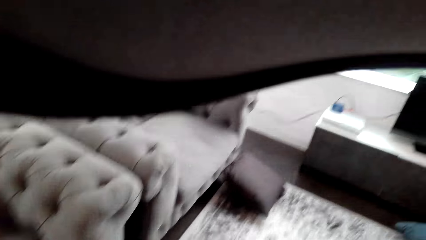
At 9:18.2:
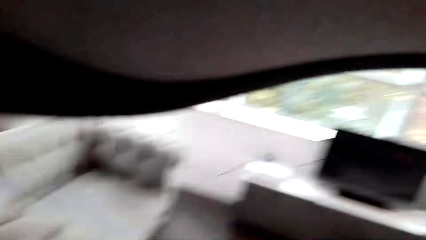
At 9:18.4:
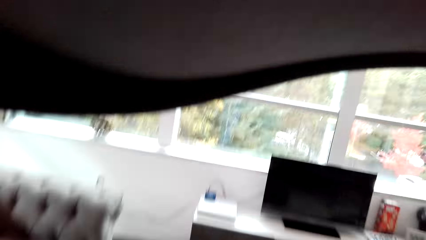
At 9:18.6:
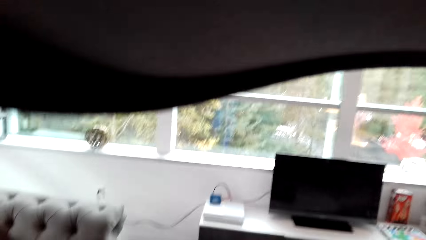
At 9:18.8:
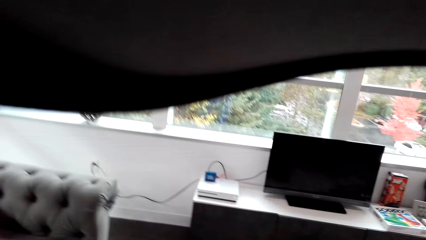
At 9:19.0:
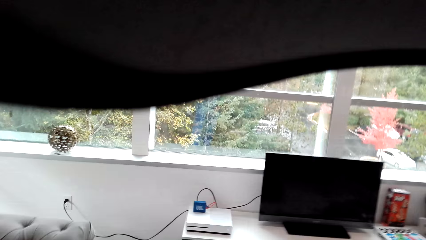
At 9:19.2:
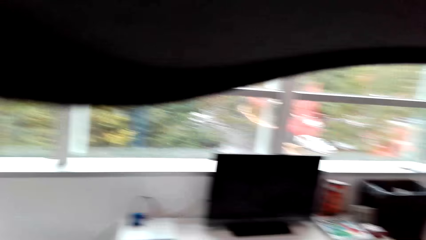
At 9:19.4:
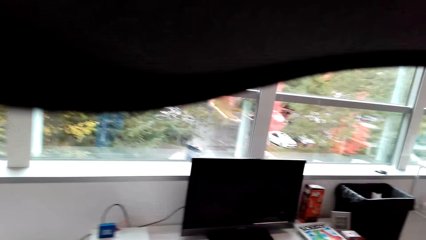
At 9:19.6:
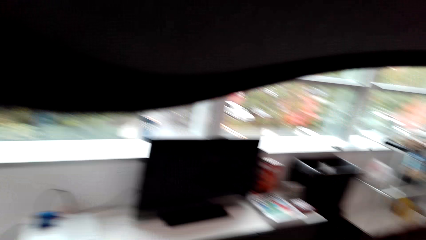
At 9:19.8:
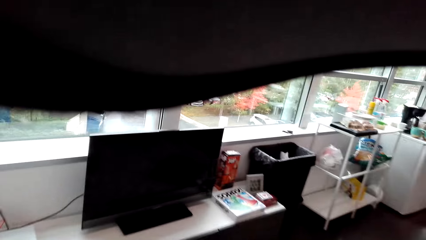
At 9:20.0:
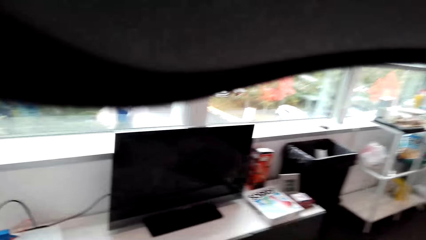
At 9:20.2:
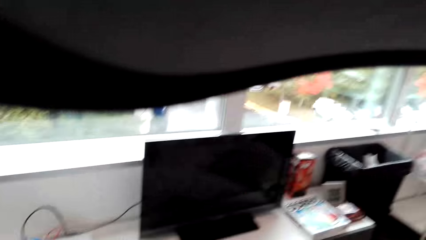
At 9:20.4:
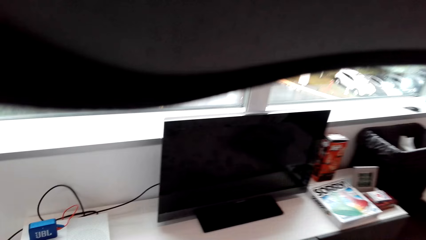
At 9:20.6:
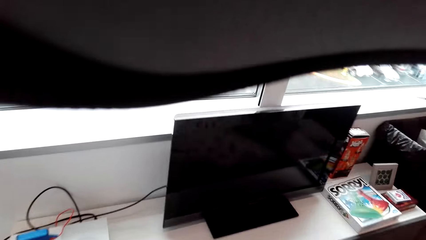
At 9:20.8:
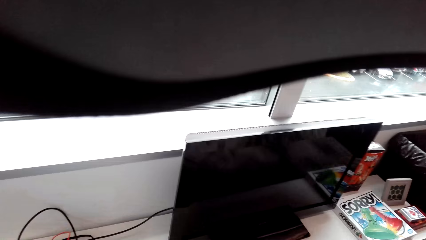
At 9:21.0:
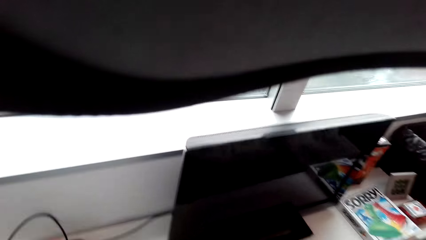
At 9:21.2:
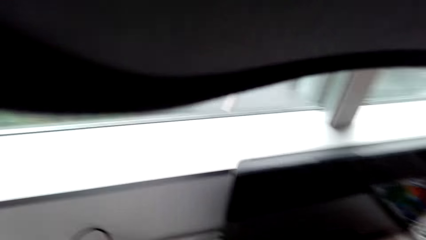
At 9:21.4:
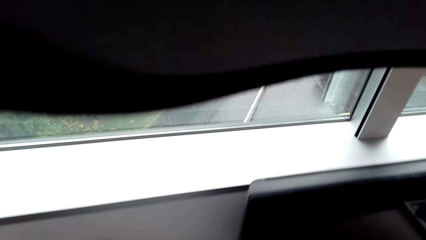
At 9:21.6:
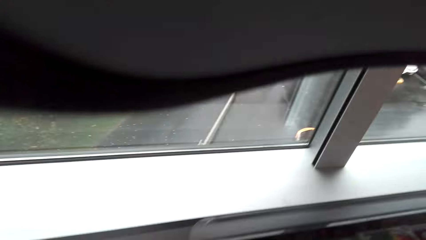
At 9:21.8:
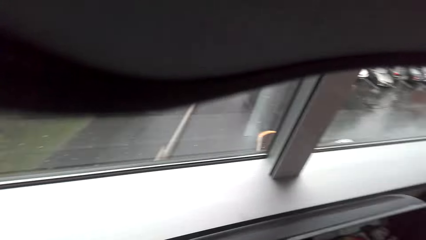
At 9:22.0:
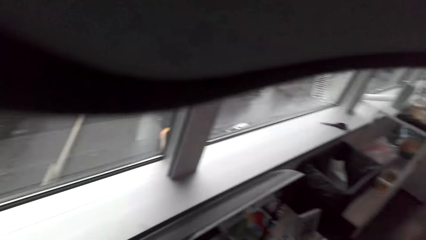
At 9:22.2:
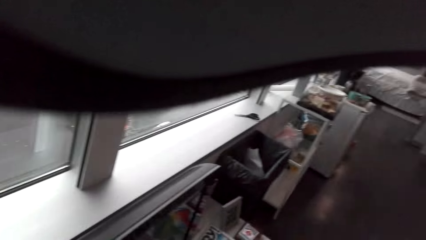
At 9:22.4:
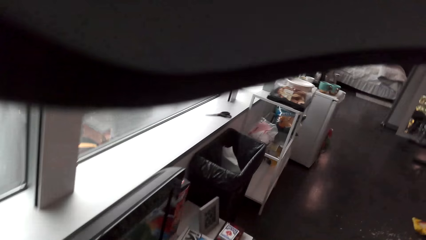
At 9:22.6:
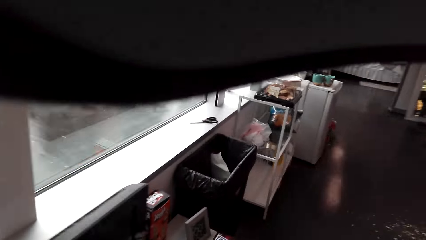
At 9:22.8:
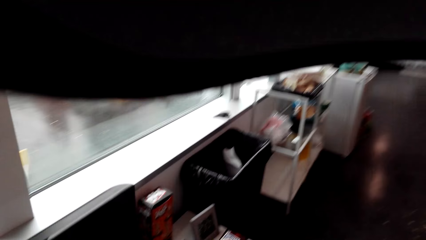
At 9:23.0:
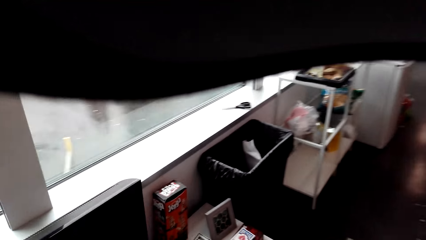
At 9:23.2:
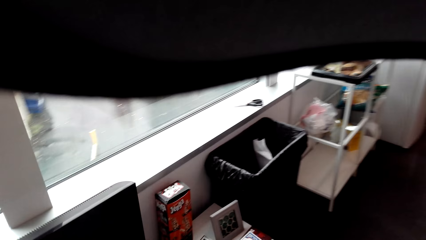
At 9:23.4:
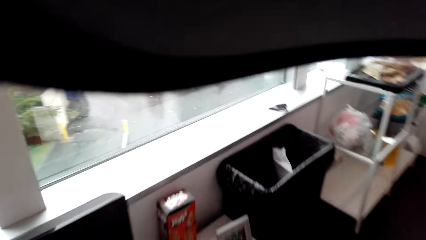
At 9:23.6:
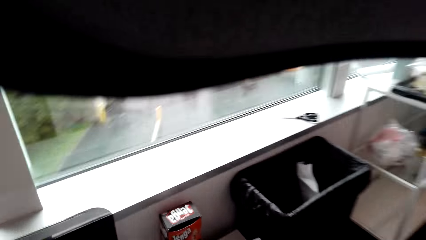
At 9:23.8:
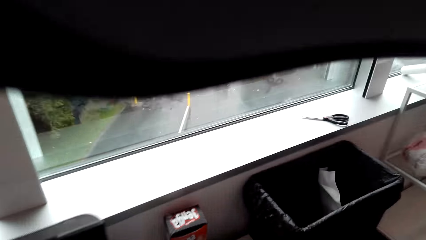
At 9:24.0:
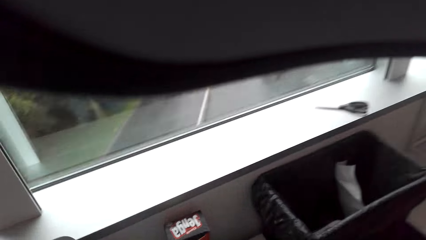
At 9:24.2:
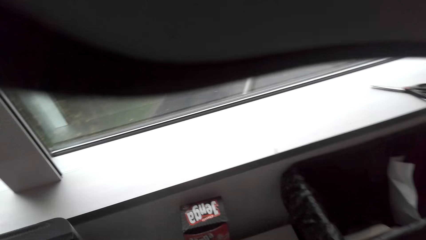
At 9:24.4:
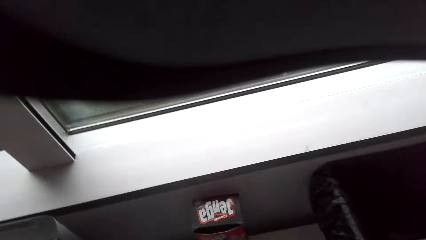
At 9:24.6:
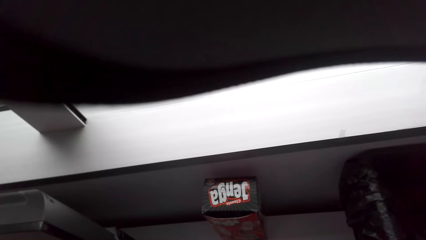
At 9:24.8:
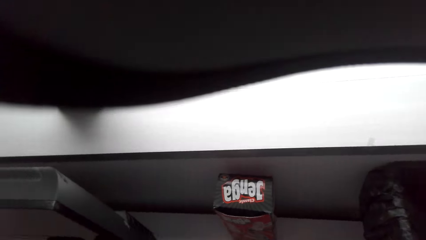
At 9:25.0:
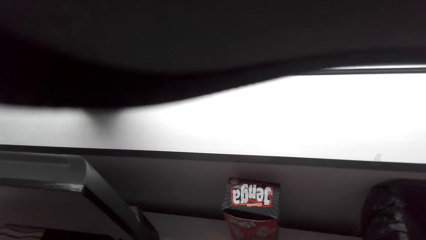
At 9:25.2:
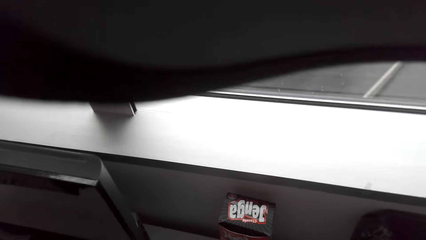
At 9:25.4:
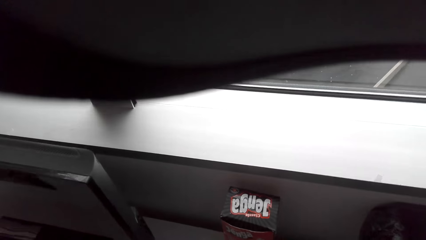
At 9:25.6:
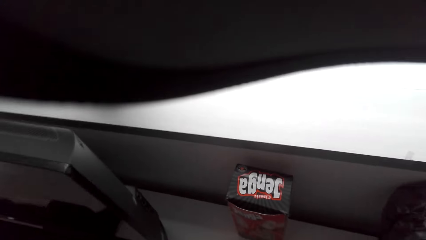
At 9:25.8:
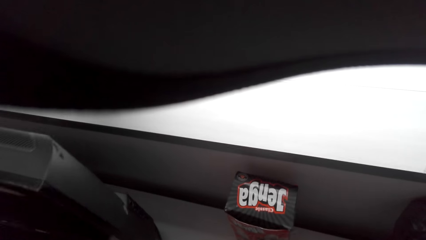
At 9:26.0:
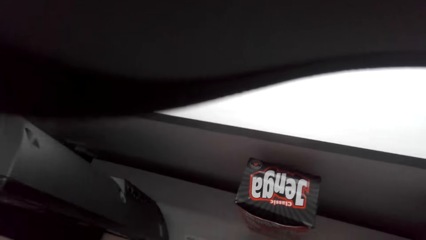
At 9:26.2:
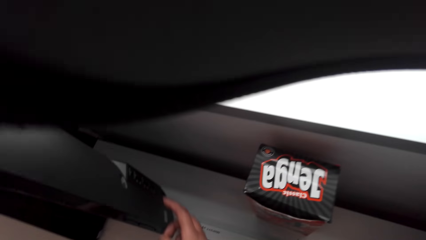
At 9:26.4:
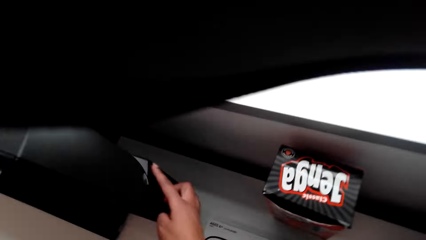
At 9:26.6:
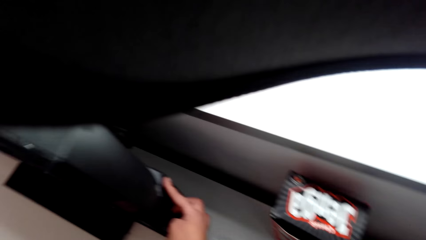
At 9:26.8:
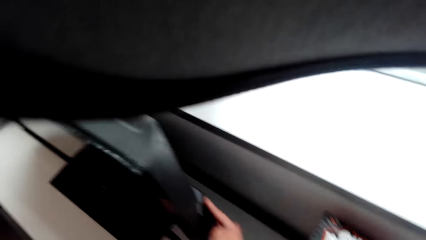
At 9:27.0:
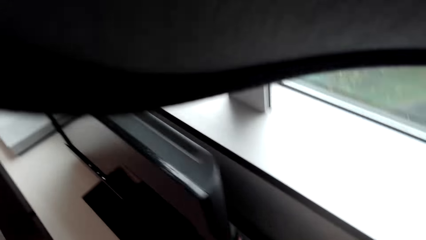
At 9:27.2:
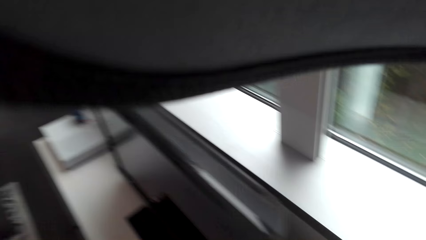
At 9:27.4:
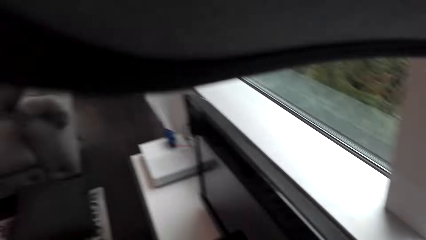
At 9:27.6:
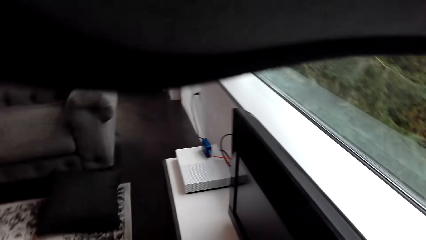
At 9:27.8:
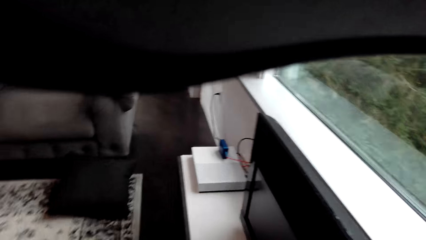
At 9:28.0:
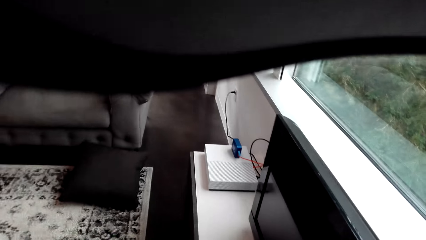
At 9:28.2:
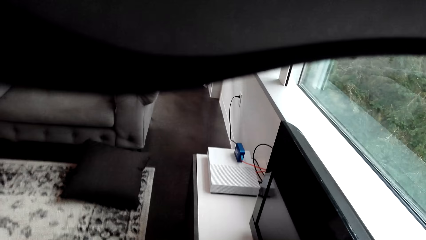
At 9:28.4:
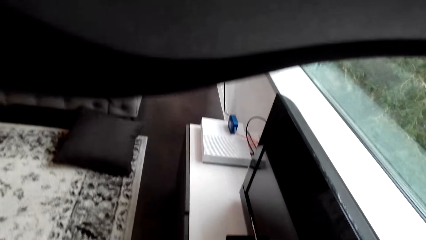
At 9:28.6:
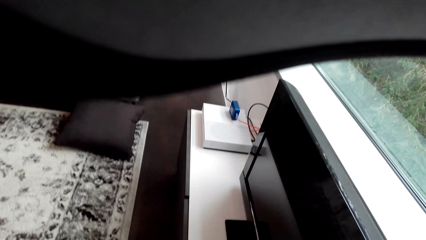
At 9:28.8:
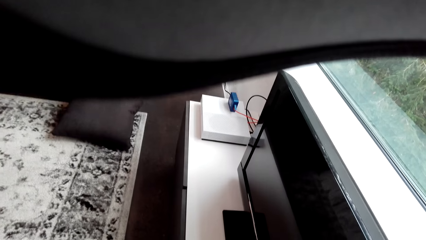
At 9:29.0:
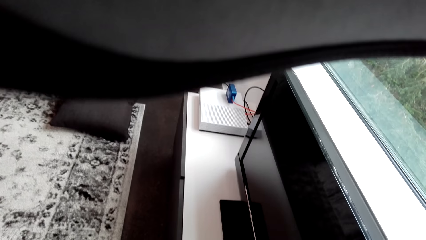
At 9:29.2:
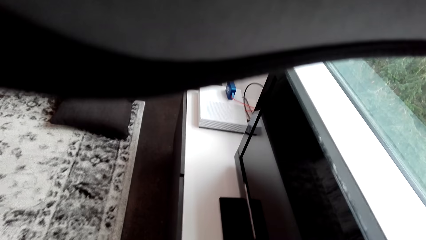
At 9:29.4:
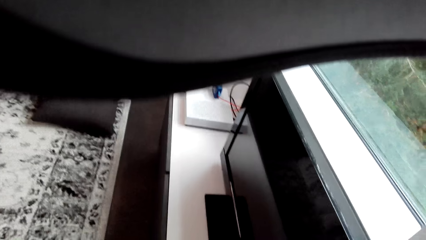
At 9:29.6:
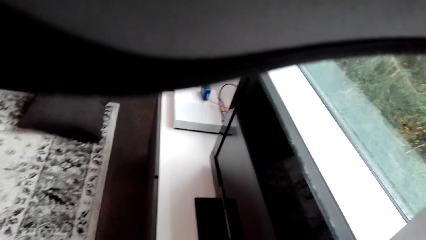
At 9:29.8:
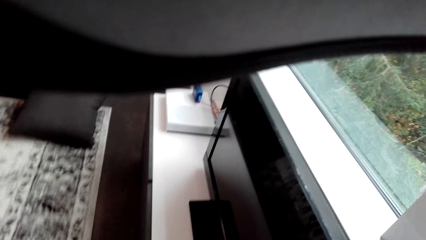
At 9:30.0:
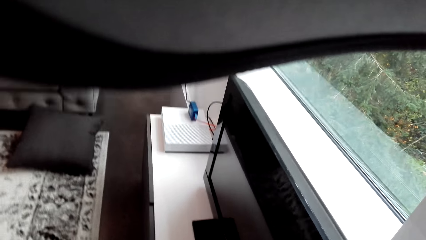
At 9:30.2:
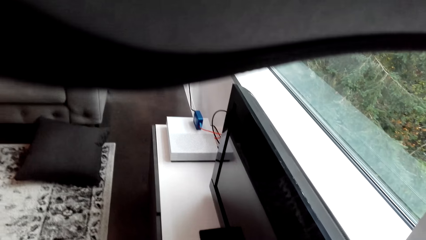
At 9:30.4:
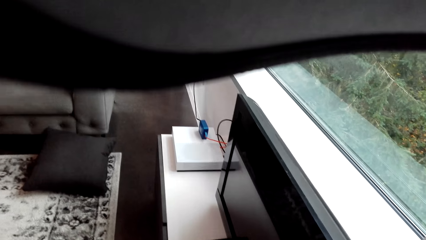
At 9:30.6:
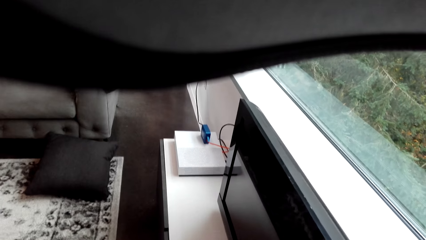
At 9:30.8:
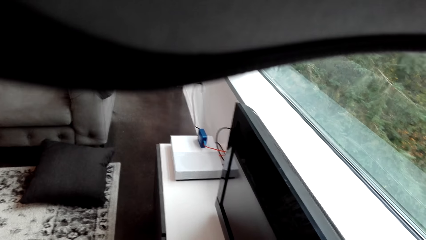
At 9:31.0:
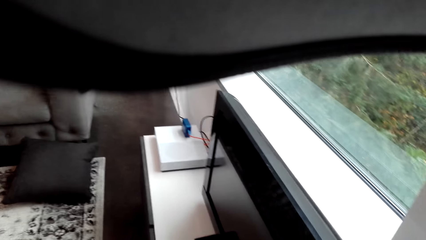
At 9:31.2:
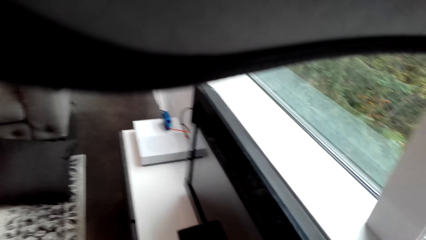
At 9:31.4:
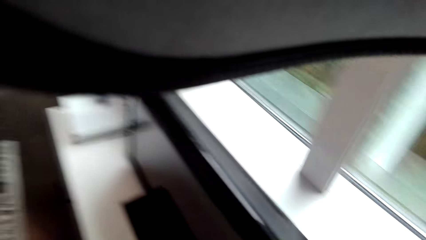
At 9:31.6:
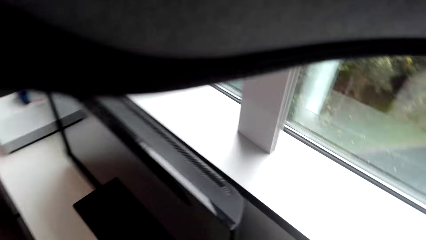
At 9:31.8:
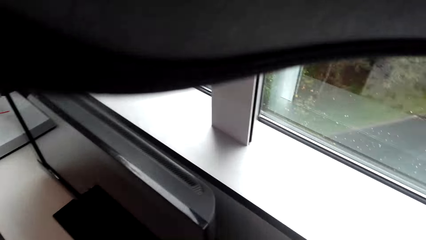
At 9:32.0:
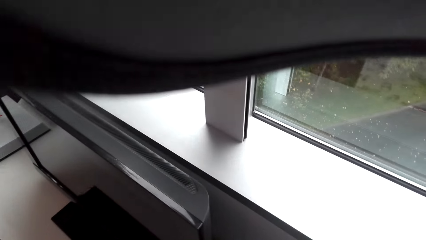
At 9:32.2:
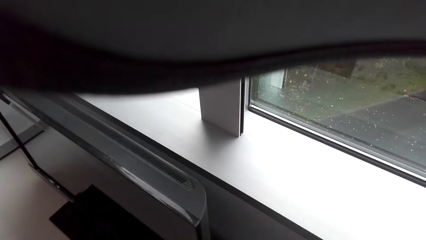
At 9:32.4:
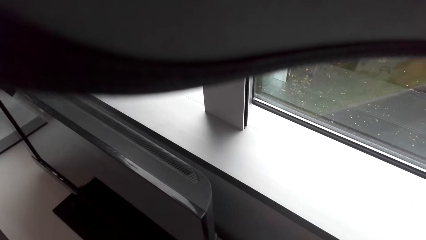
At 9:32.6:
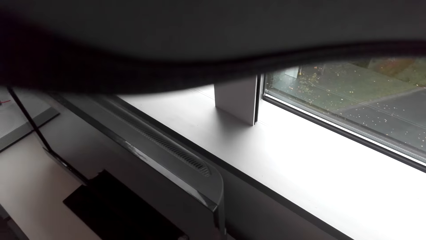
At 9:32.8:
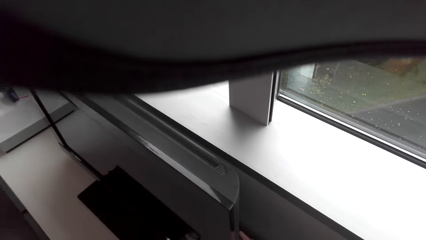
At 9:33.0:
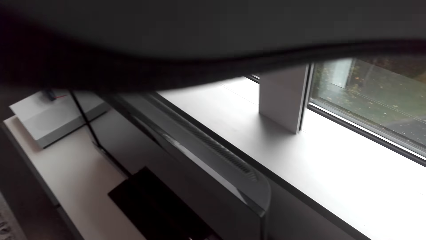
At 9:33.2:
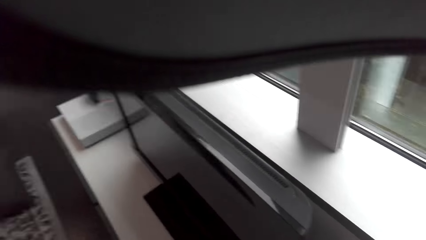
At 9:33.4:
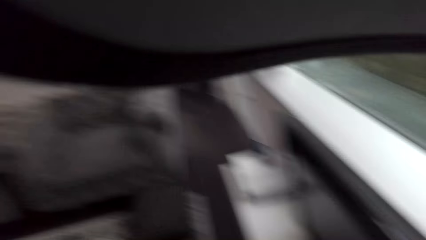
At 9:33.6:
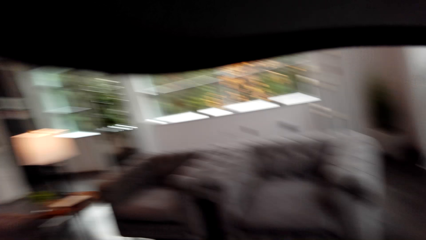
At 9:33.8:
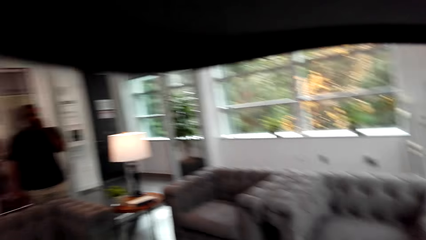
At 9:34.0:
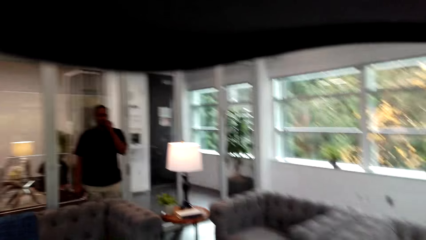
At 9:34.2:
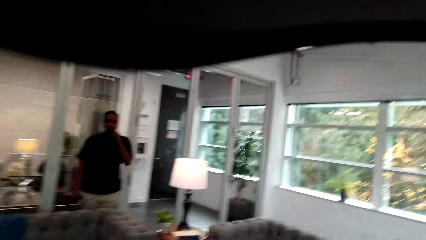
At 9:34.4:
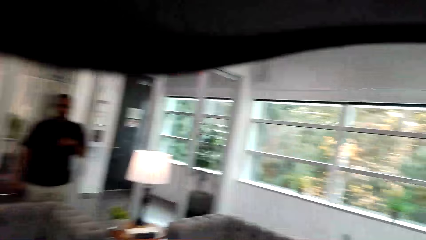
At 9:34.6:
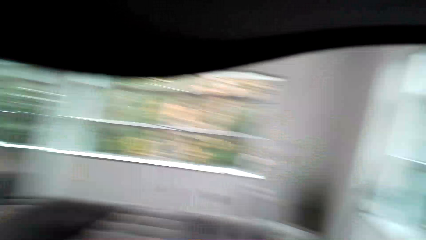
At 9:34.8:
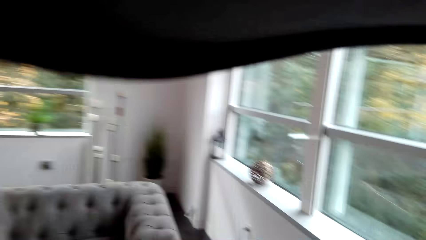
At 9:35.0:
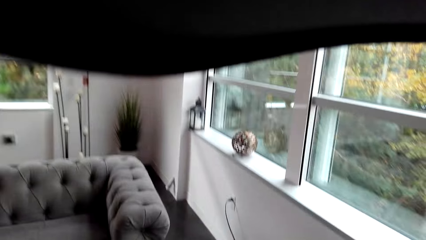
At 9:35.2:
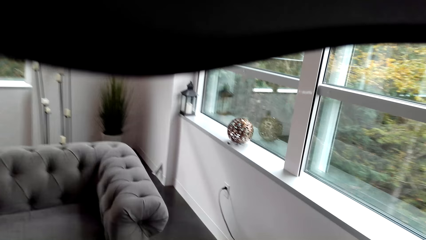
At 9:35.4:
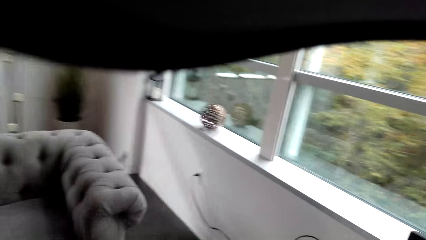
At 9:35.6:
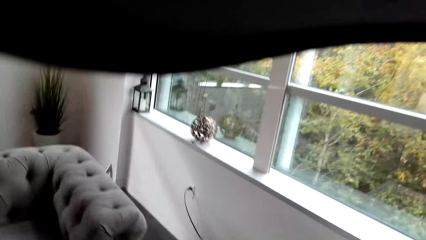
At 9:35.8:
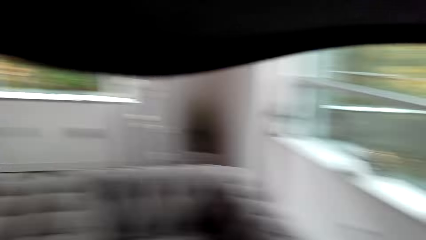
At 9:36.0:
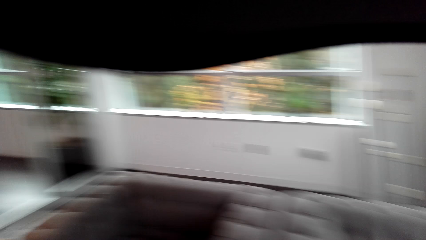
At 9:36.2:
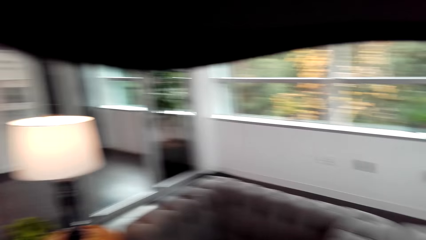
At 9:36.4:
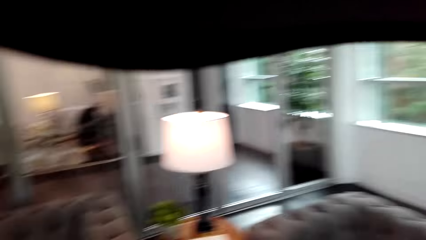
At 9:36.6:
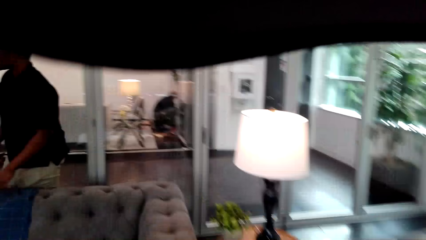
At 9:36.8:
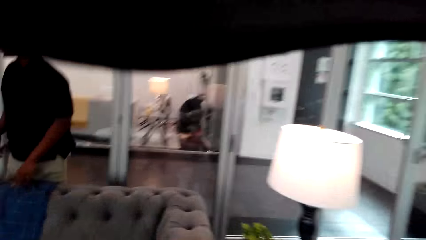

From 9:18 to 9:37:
The camera wearer walks around the house. They look around the house. They switch on the television. They look around. They converse with a man. The man stands in the house. The camera wearer converses with the man. They walk around the house.
